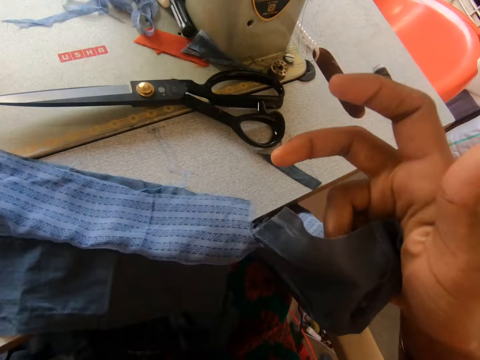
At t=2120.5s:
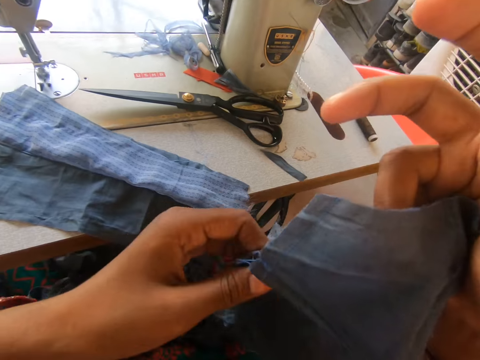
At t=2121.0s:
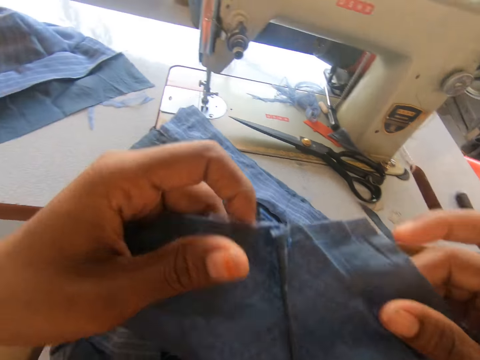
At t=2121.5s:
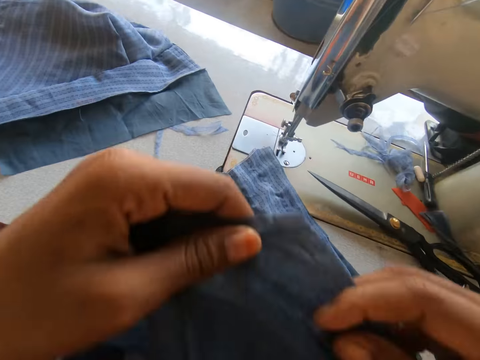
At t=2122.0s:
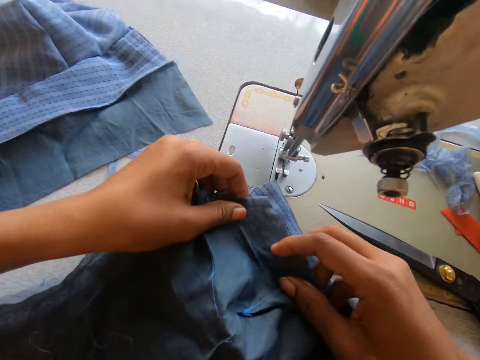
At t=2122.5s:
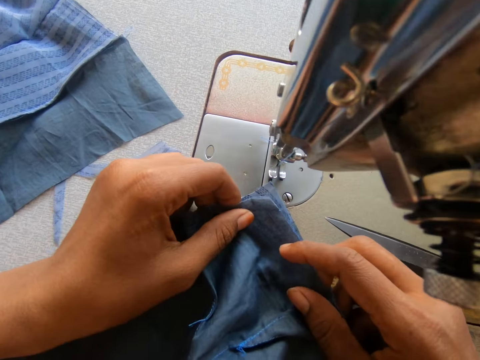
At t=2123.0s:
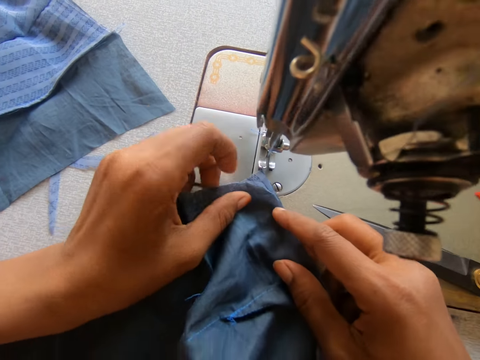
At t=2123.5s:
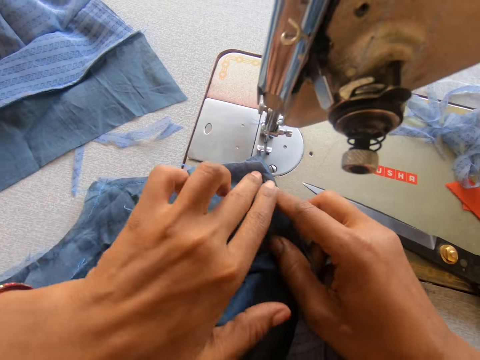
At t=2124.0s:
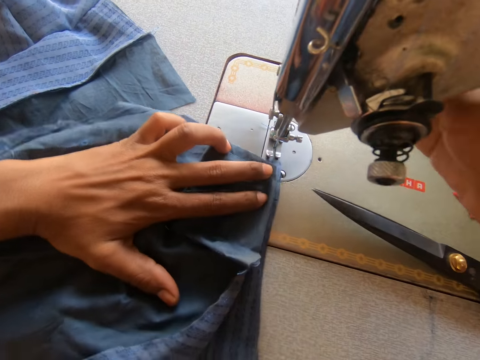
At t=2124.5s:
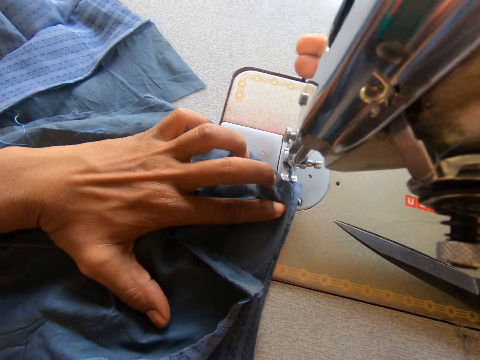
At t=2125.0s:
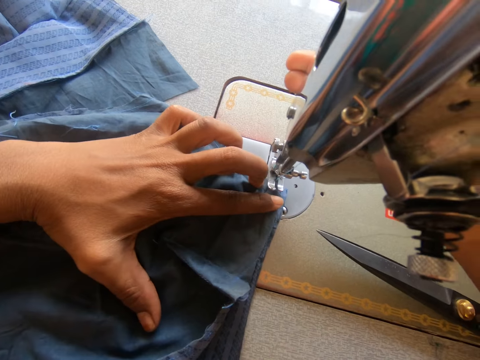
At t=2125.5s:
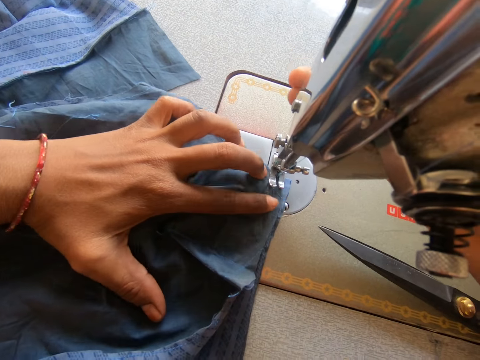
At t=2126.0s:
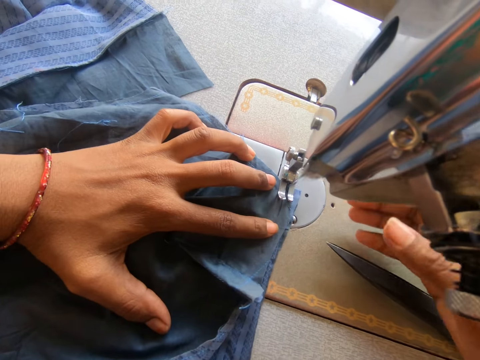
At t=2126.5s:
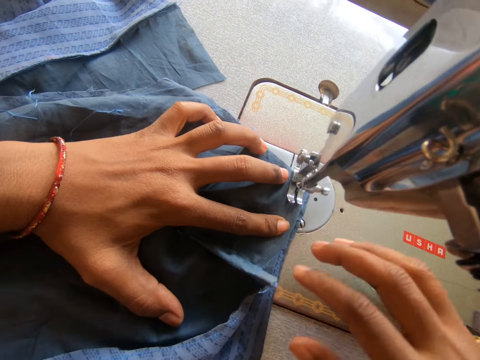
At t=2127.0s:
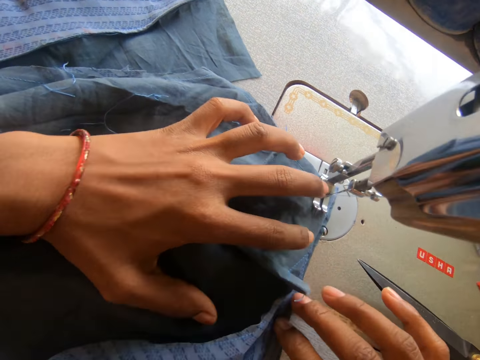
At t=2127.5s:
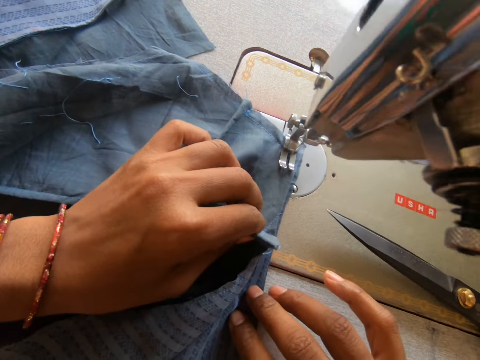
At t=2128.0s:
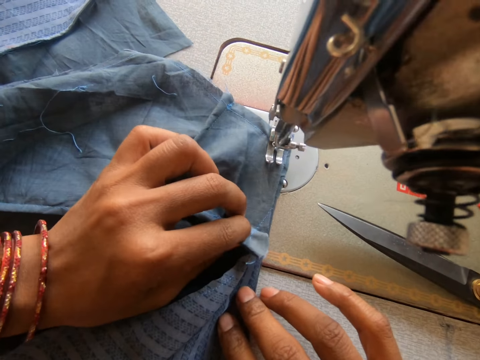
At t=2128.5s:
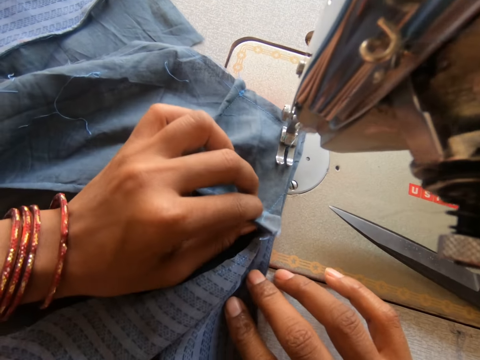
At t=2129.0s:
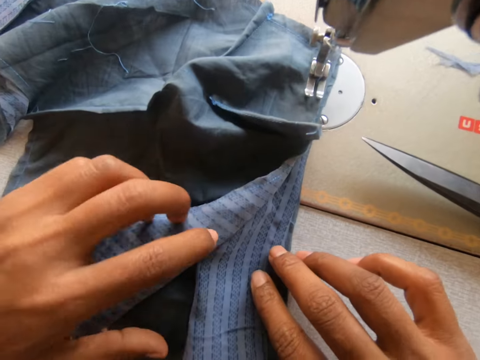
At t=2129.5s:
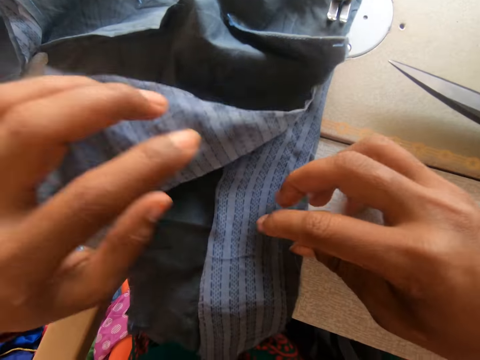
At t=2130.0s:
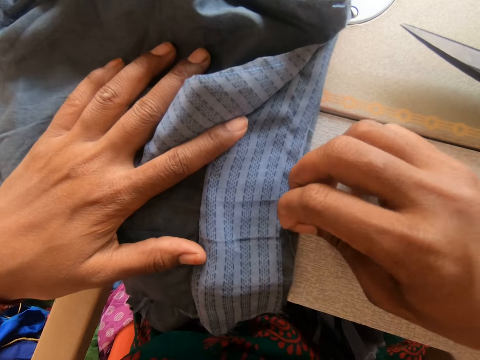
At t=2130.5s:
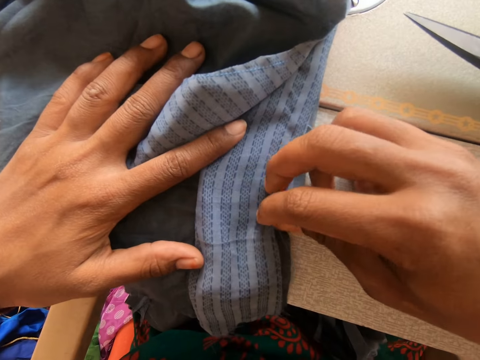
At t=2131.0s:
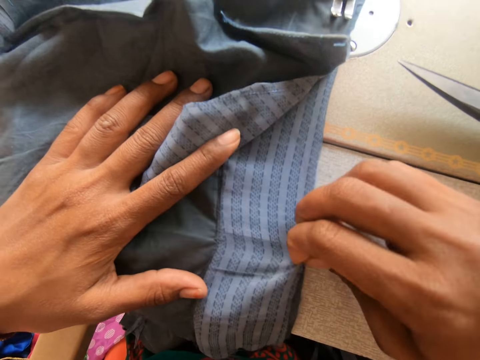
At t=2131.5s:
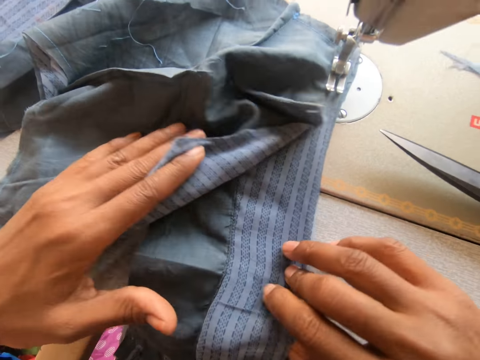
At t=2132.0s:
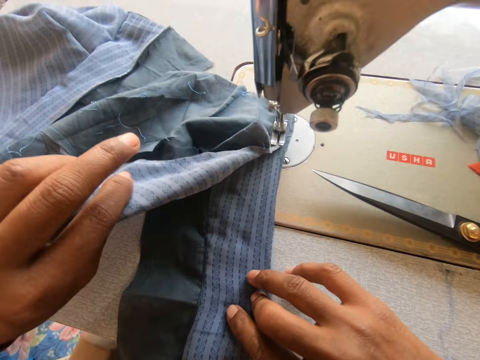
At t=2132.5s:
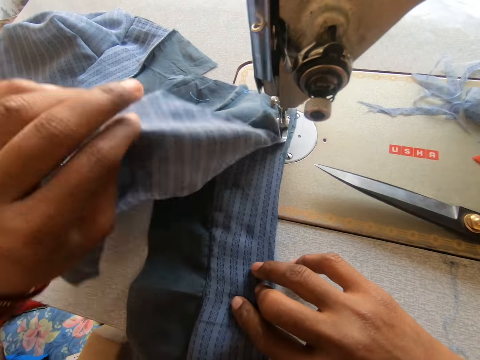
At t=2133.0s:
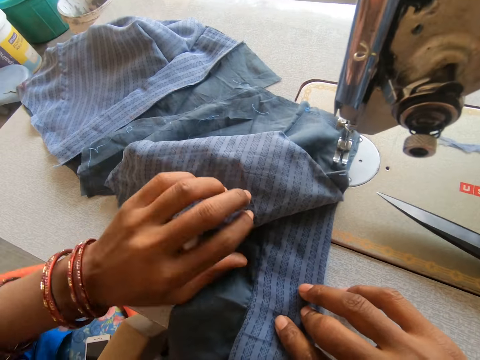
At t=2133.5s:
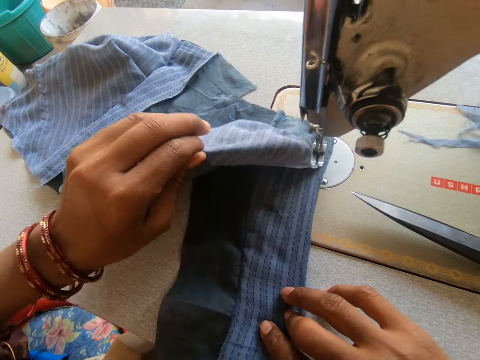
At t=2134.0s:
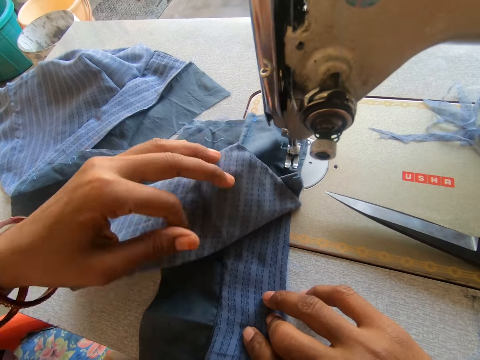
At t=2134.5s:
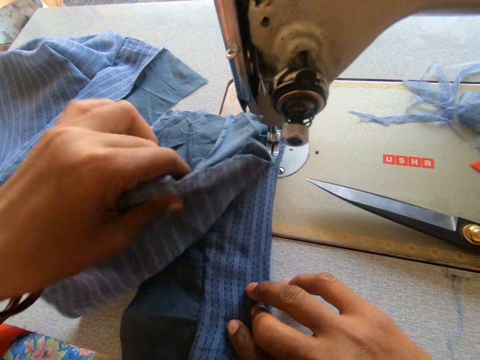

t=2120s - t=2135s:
The camera wearer places the other cloth on the cloth on the sewing machine. They lower the presser foot up. They sew the cloths together with the sewing machine. They spread a garment.

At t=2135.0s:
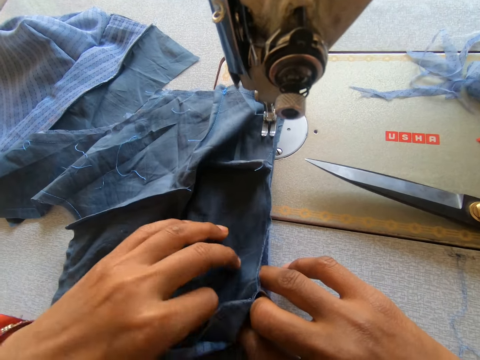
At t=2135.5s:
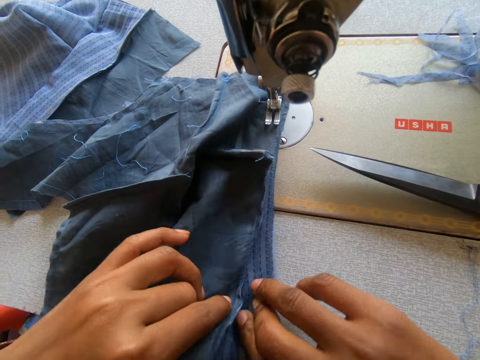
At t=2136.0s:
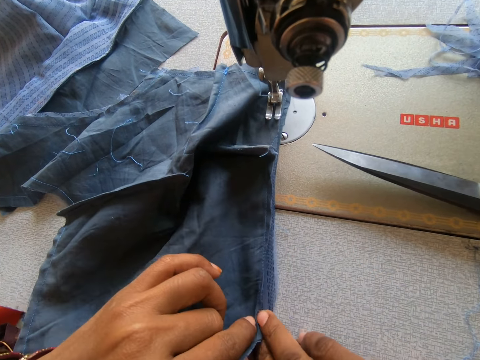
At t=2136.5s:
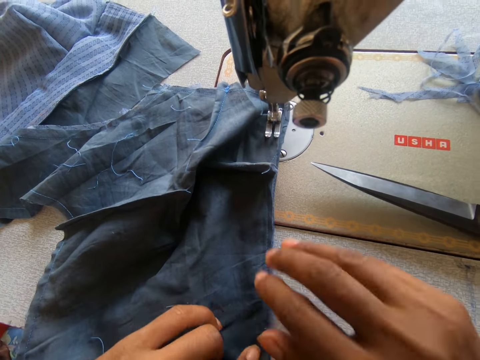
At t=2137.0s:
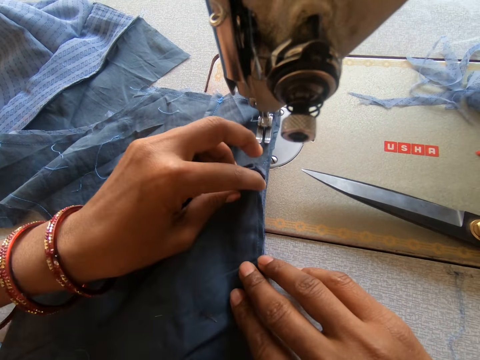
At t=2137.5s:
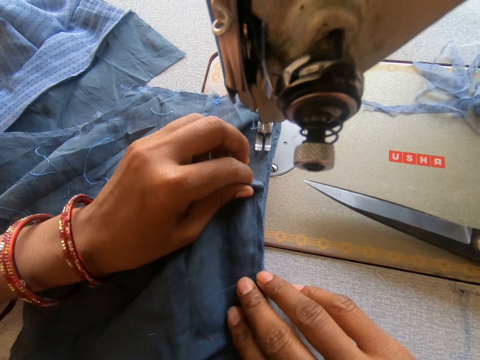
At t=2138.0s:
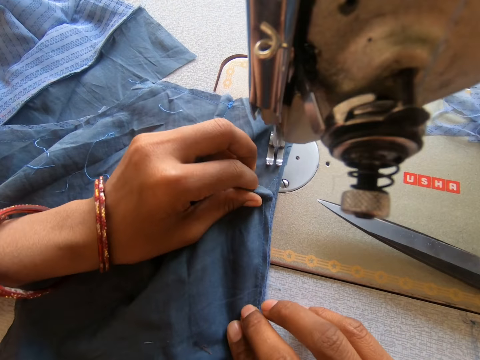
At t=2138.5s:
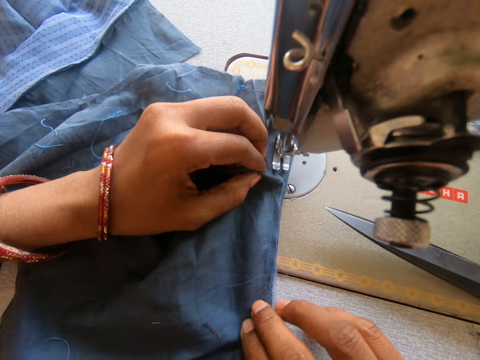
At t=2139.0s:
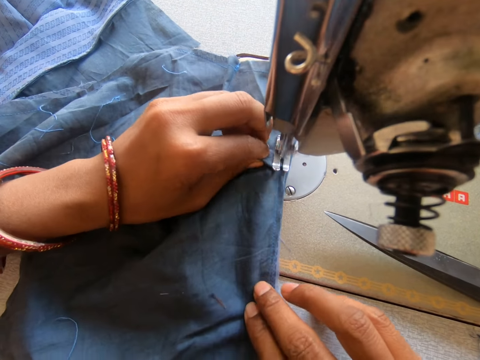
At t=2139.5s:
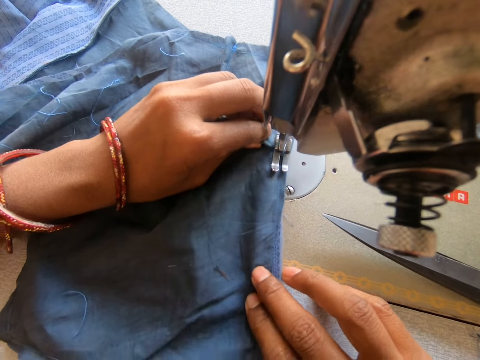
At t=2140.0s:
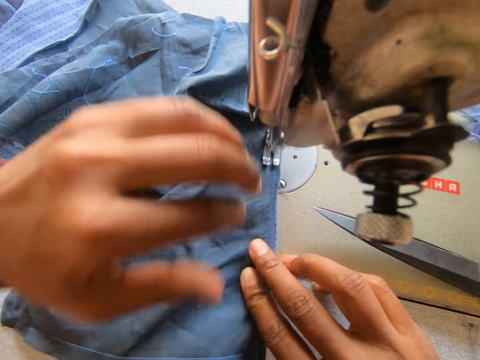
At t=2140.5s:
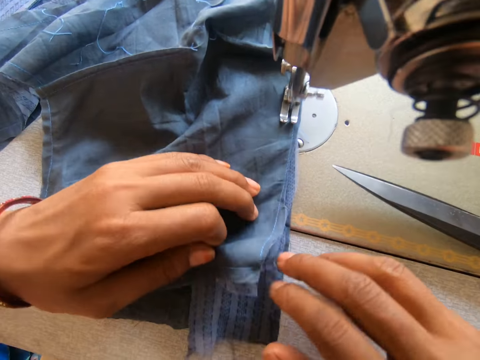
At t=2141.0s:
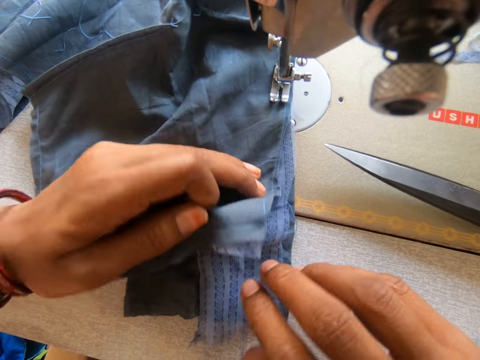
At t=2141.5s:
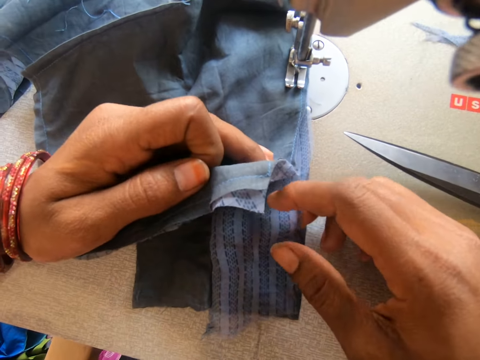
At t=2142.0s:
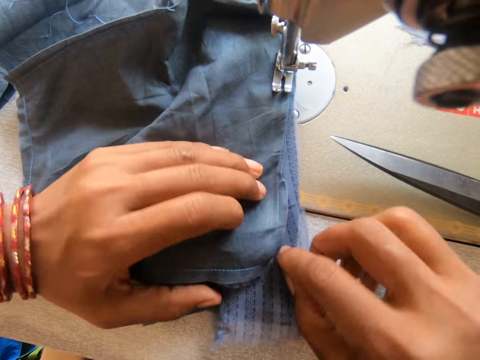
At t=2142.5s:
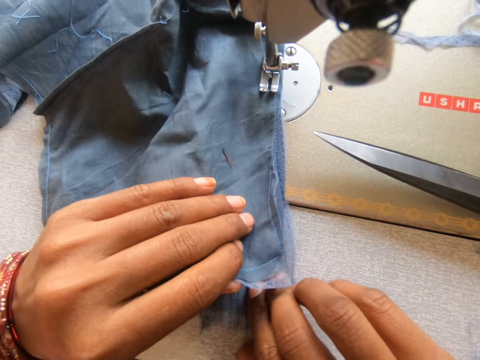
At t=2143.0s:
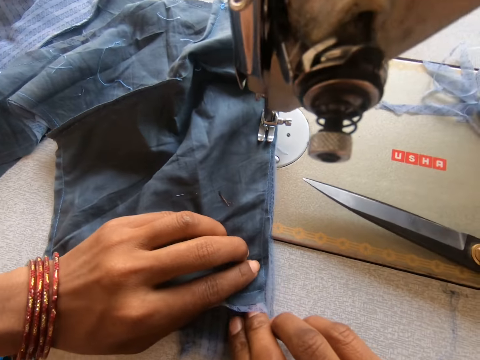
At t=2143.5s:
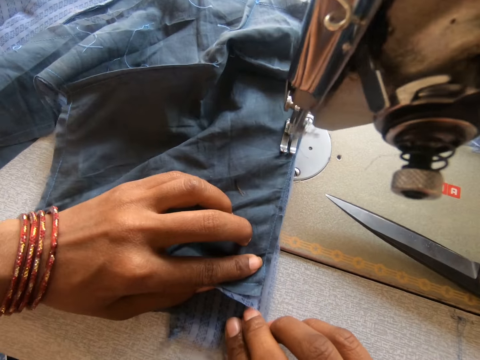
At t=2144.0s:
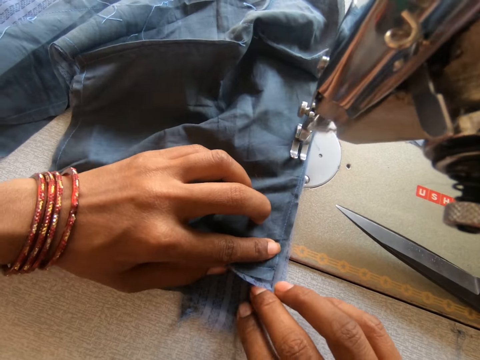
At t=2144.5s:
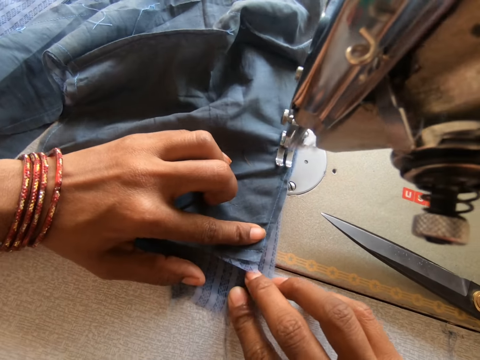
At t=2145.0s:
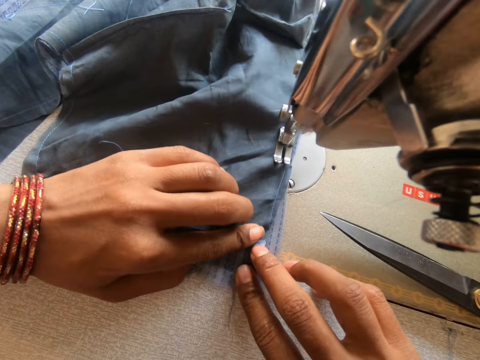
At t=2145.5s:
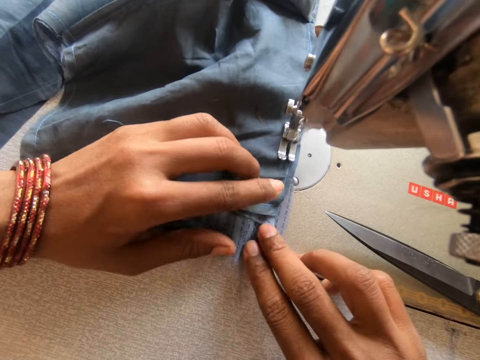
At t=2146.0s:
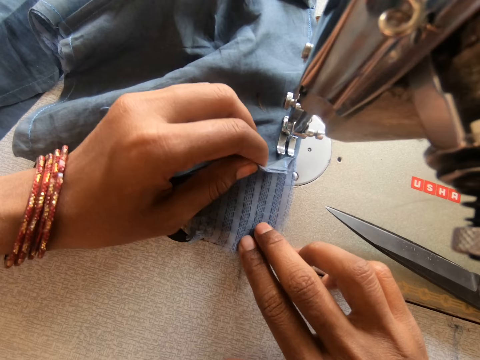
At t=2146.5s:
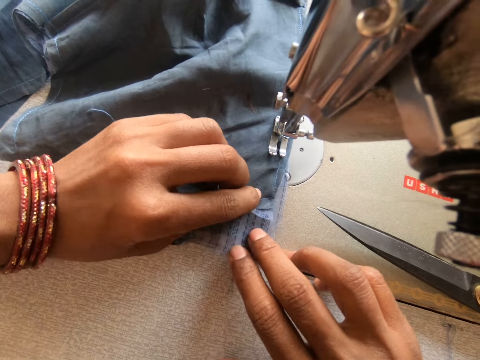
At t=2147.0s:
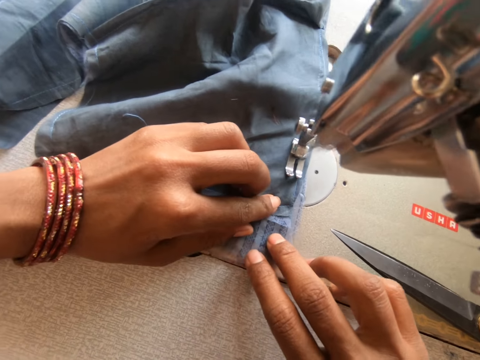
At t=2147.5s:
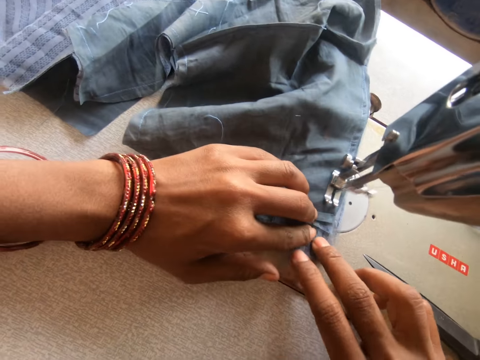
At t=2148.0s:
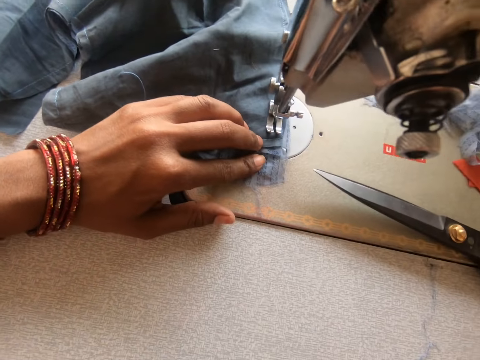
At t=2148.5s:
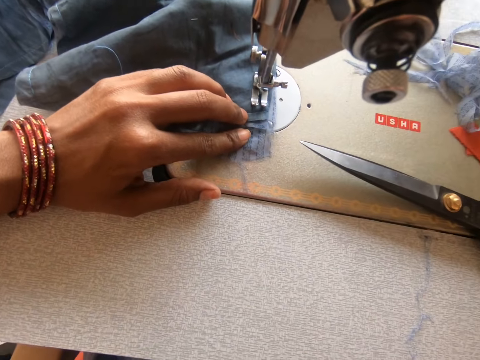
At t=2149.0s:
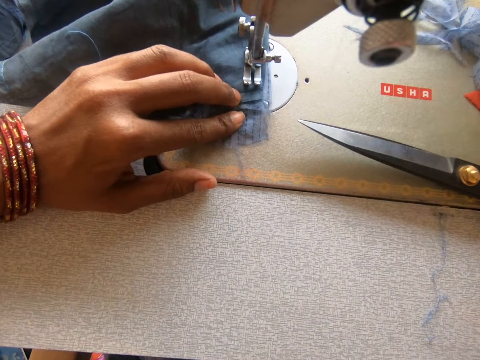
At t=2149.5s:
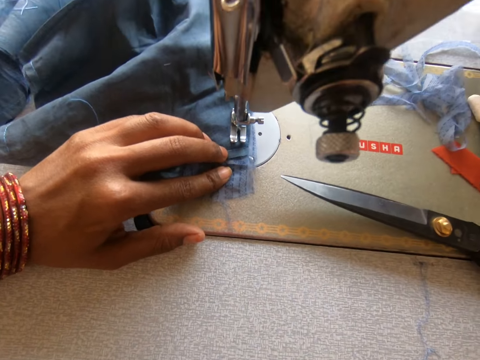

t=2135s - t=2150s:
The camera wearer sews a garment.
